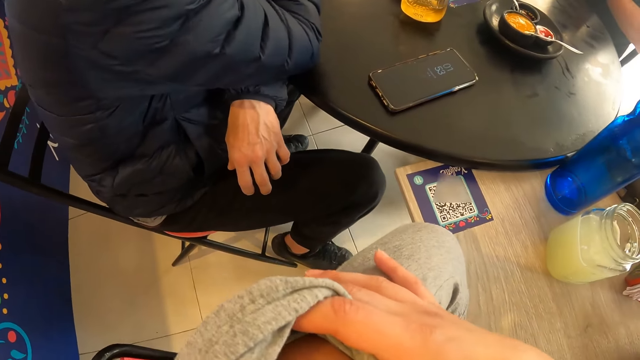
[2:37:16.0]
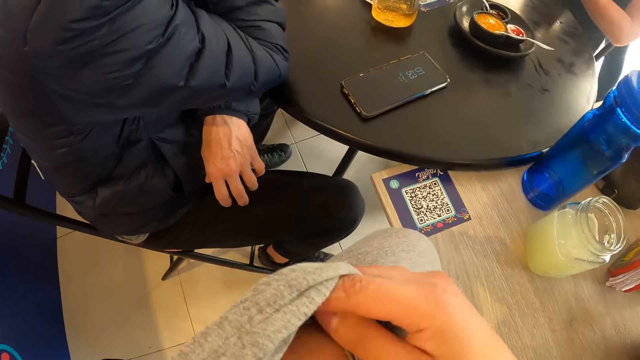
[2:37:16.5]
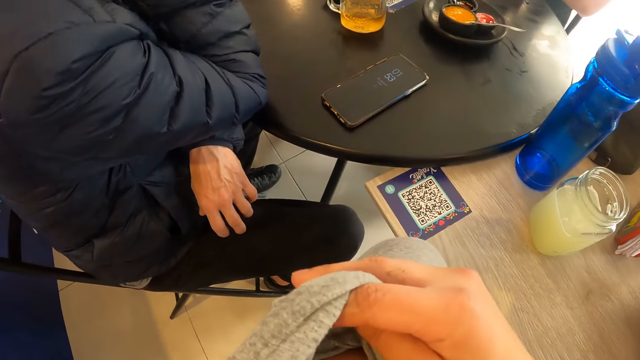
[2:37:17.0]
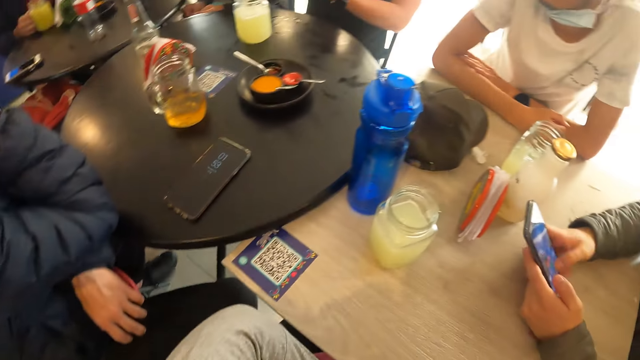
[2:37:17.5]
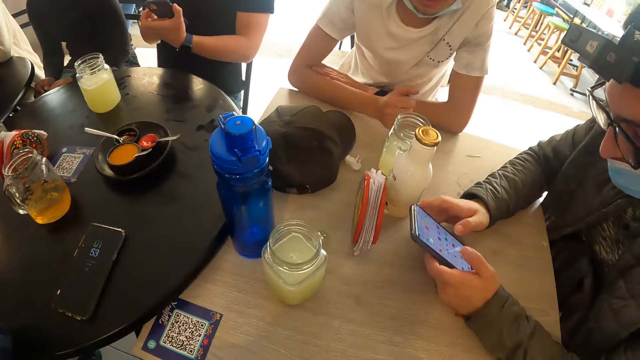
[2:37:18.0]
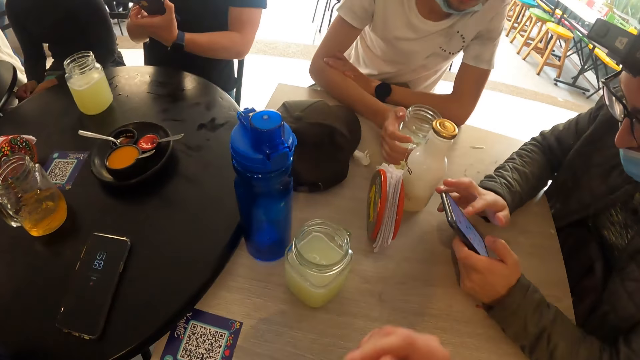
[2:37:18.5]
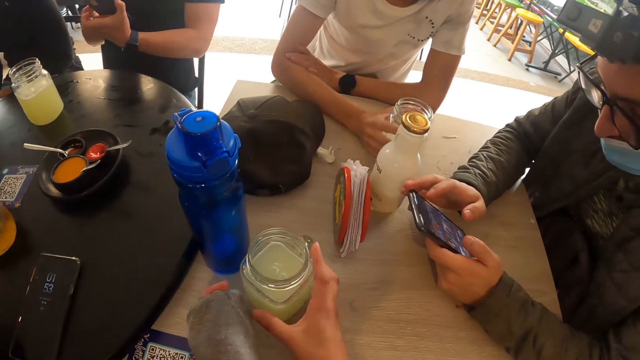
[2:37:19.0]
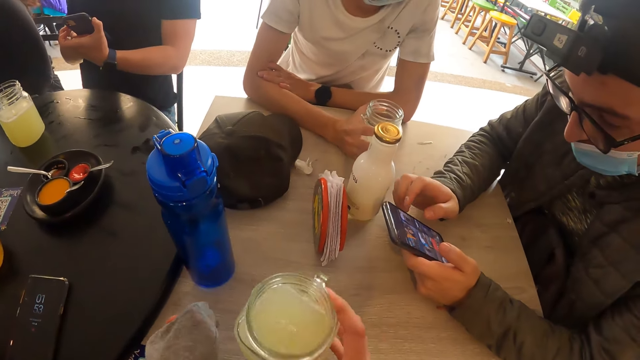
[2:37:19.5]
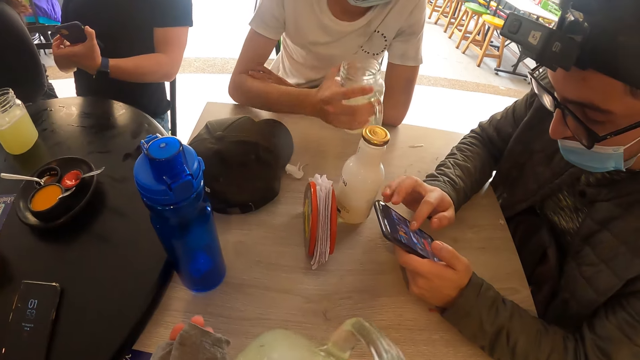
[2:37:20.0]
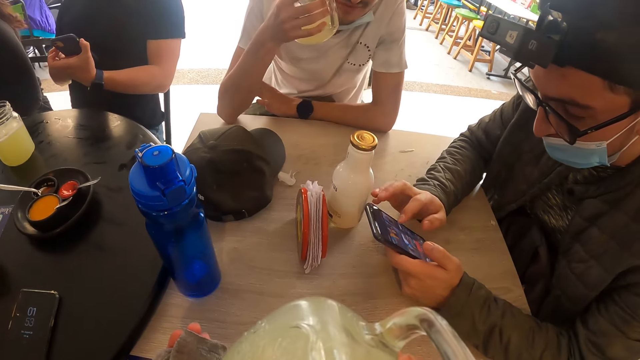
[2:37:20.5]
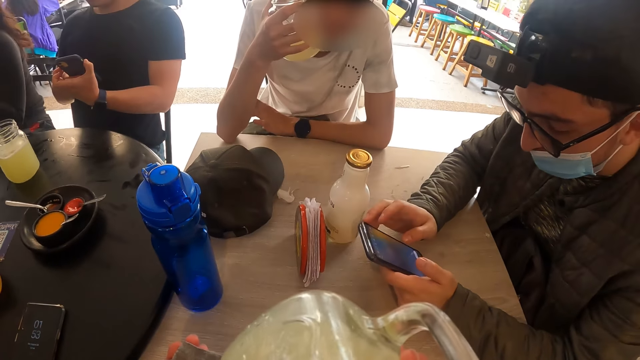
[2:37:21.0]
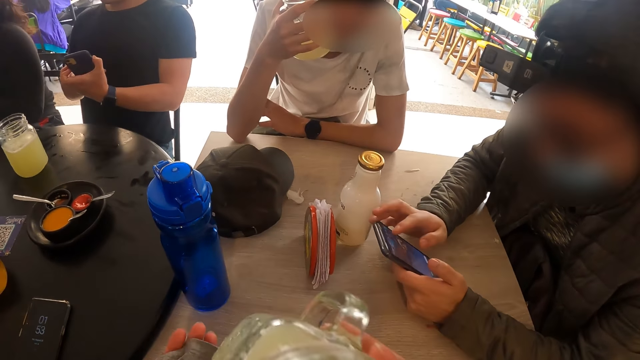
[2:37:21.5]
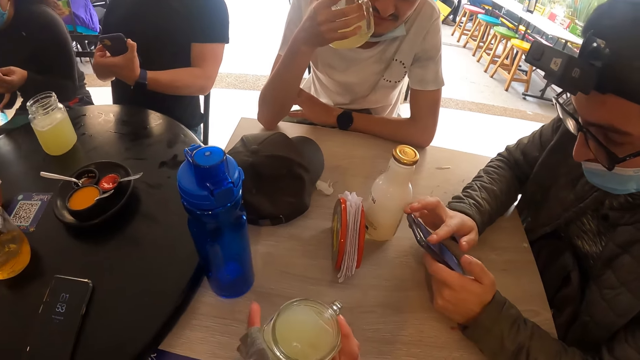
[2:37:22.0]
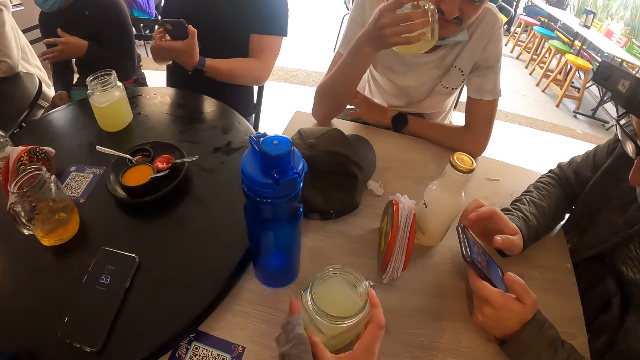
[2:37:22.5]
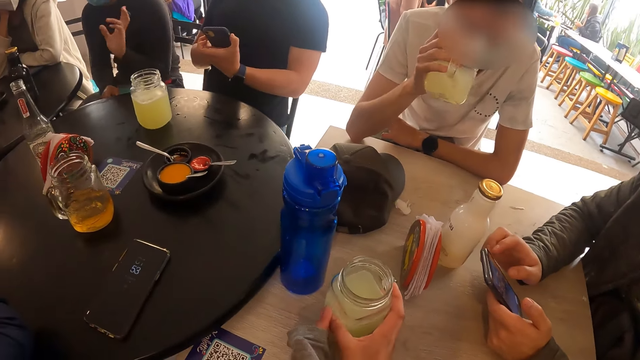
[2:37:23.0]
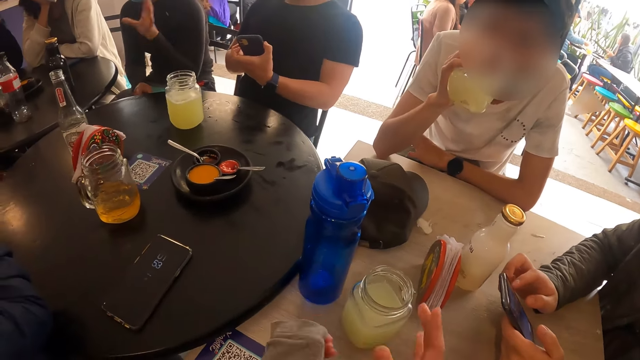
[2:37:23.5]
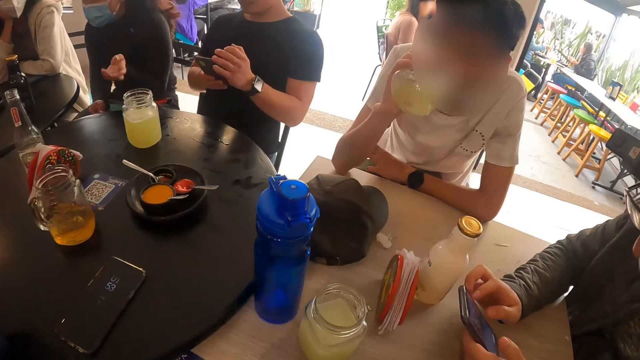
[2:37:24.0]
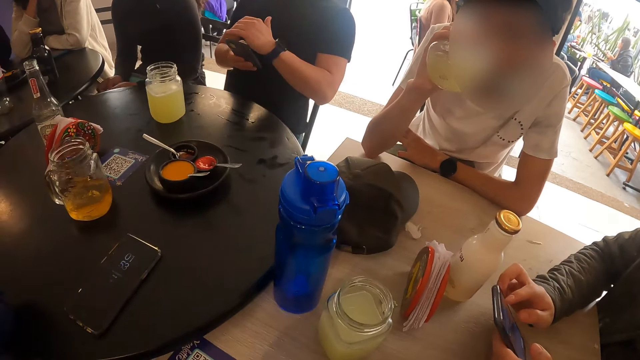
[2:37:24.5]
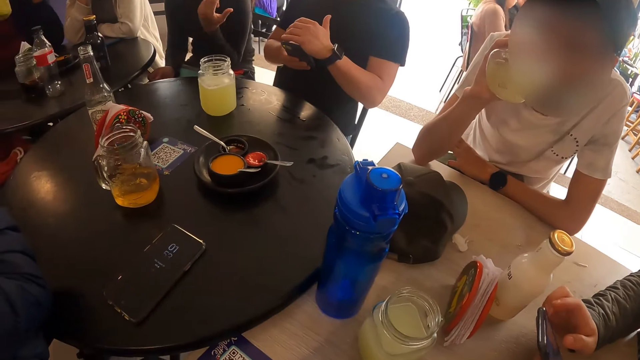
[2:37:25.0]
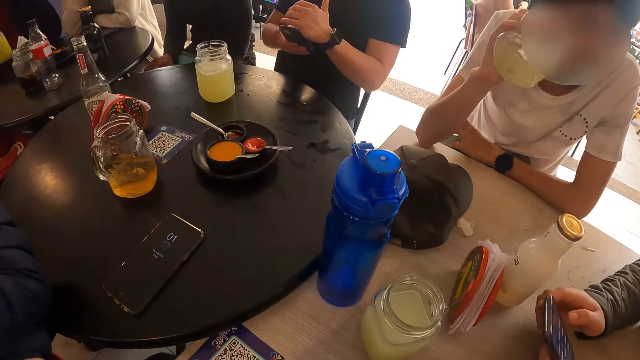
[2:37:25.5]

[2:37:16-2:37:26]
A man operates a phone with both hands. Another man picks the cup of juice from the table with his right hand. The camera wearer picks the cup of juice from the table with her right hand. She drinks from the cup of juice in her right hand. The first man uses the mobile phone. The other man holds the cup of juice. The camera wearer drops the cup of juice on the table with her right hand. The first man uses the mobile phone again. The other man drinks from the cup of juice in his right hand.

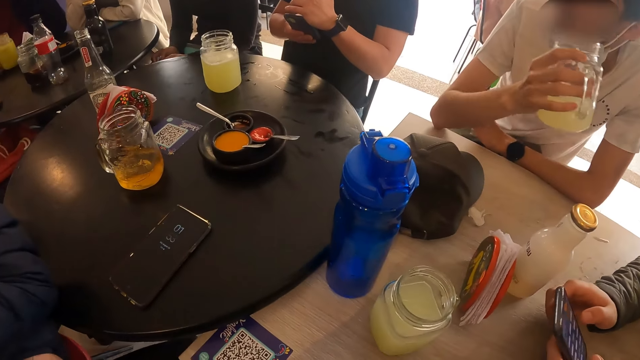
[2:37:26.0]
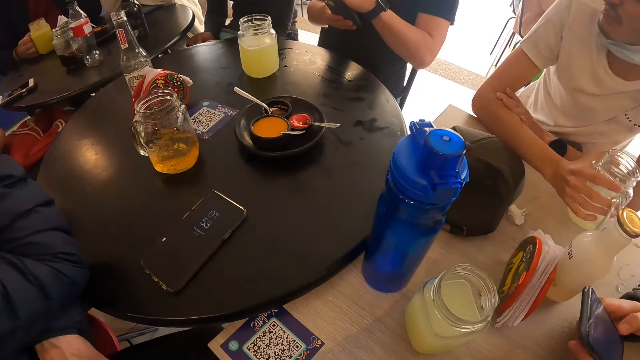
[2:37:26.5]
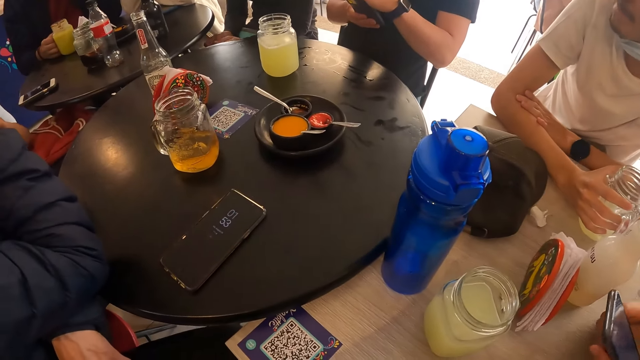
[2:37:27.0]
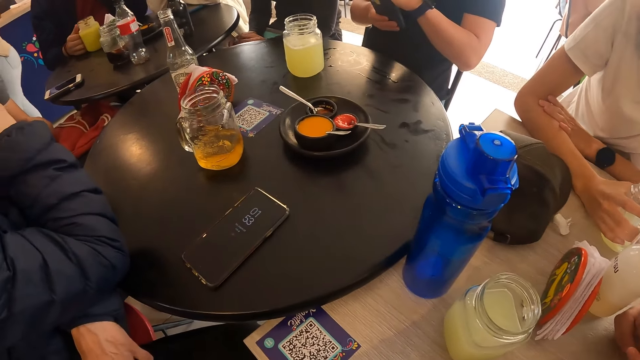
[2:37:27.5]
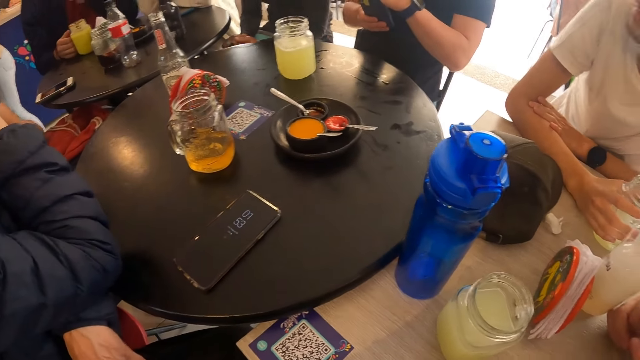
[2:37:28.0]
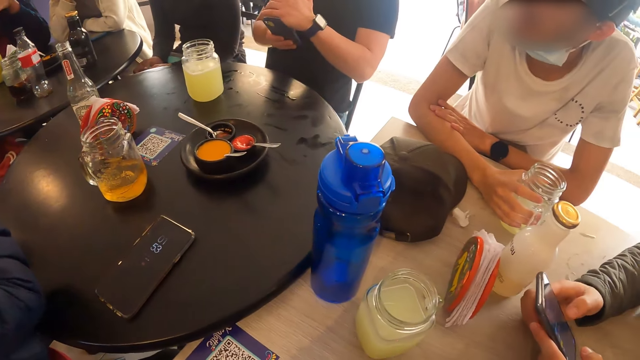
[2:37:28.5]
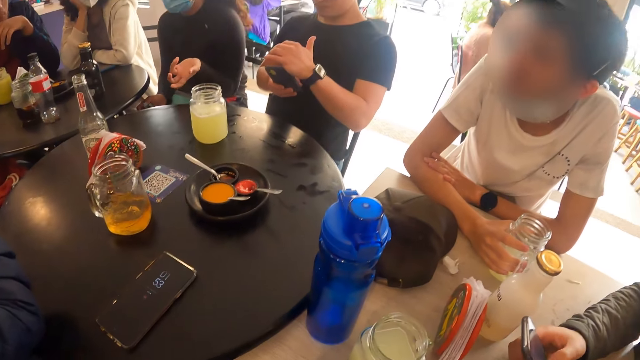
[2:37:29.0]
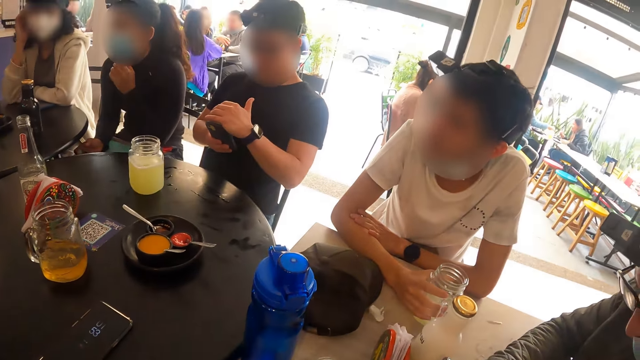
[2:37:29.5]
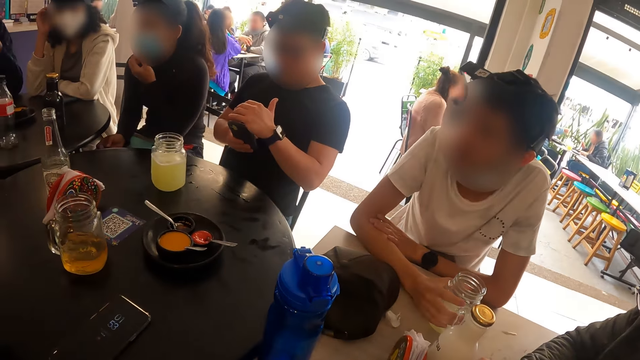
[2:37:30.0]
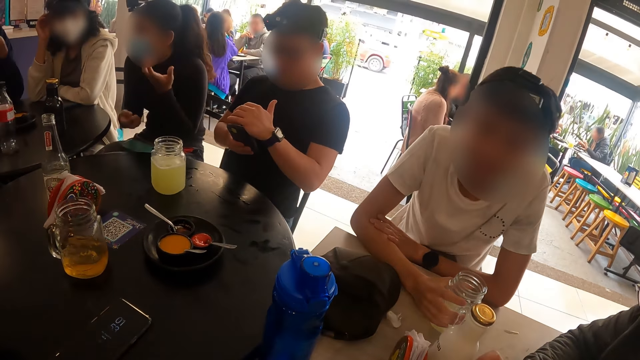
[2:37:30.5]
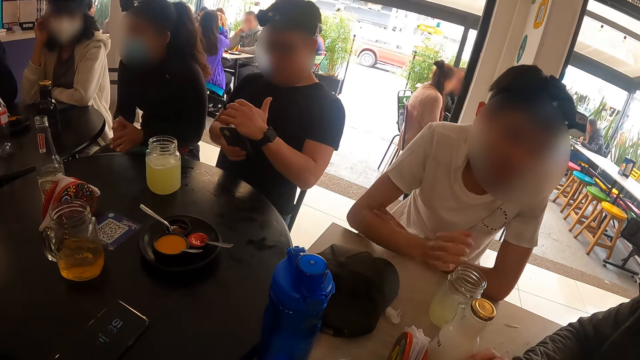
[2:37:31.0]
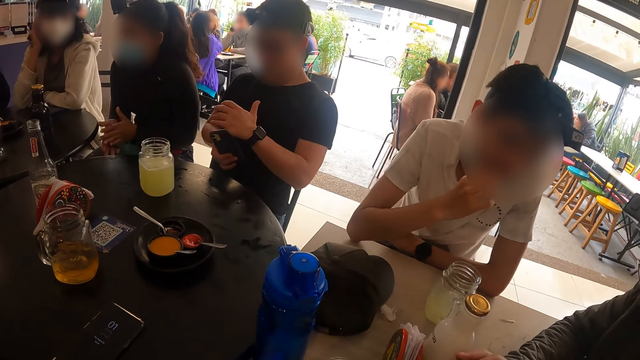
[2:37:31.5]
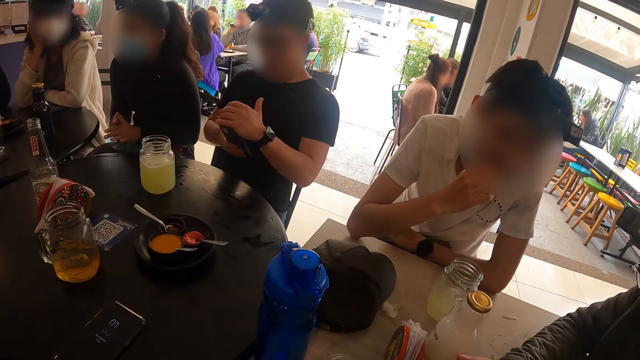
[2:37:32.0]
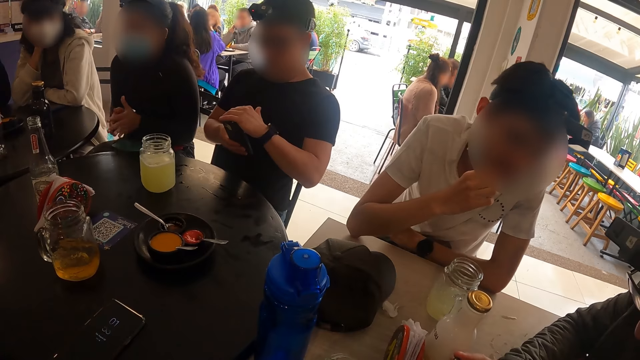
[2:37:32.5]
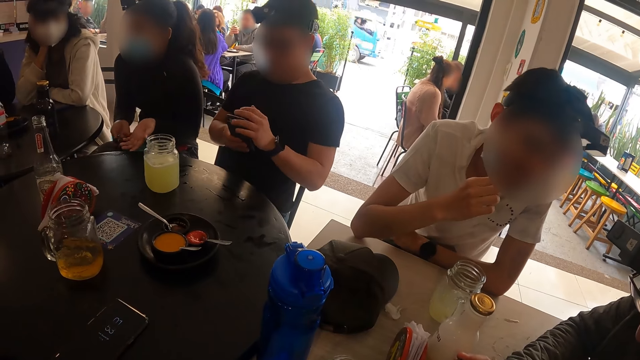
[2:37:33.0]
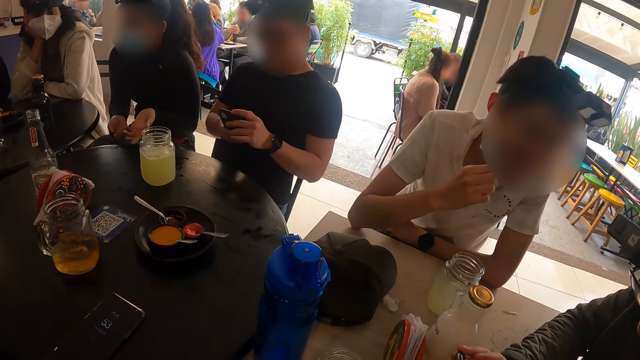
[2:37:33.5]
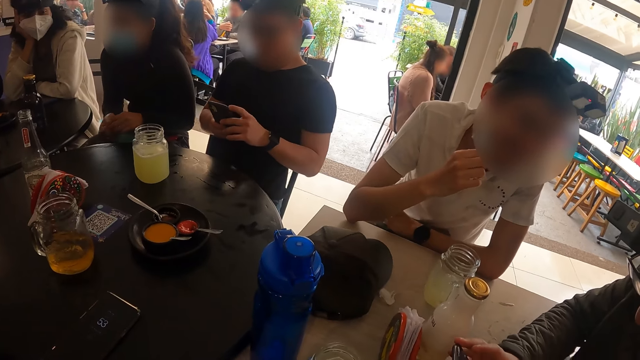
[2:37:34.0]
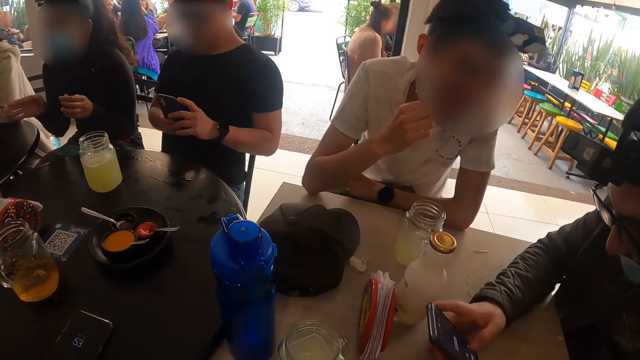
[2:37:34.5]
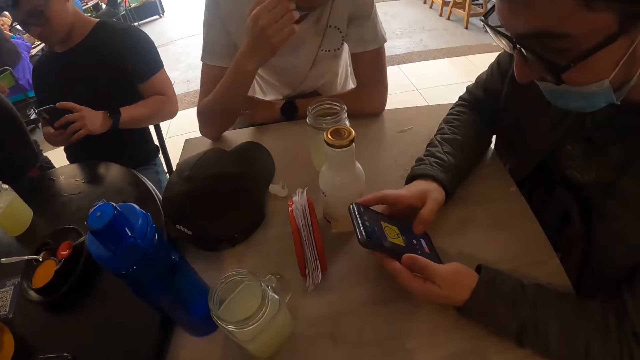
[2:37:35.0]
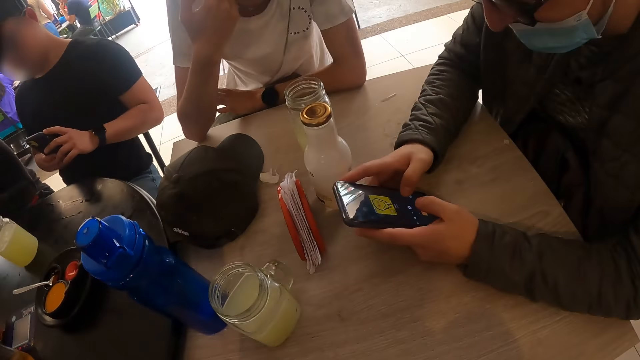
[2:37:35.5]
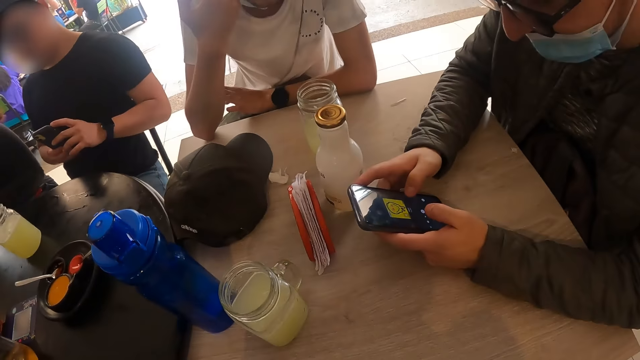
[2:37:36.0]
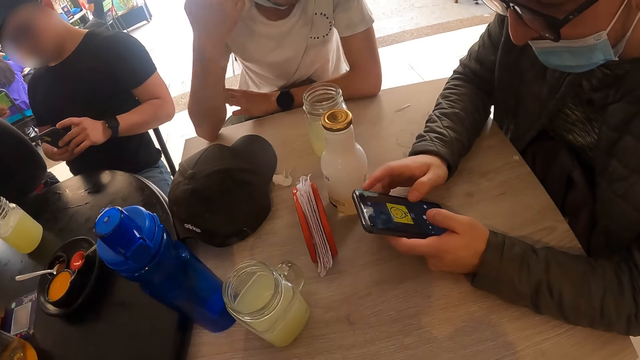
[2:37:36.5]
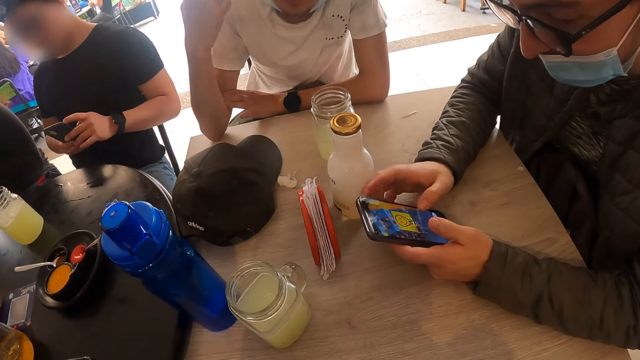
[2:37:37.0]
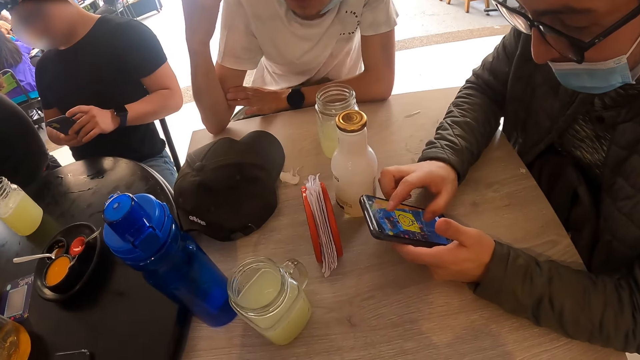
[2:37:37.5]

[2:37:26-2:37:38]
The camera wearer looks around. A man drops the cup of juice on the table with his right hand. The camera wearer interacts with the man and another man. A woman touches her nose mask with her left hand. The other man uses the mobile phone. The camera wearer interacts with the first man and the other man again.
